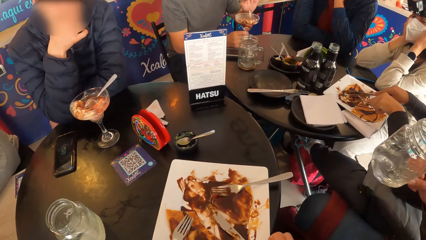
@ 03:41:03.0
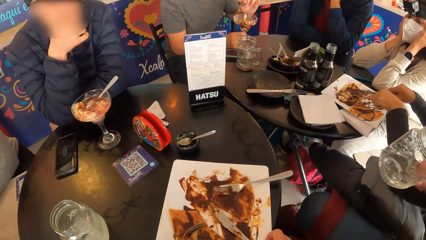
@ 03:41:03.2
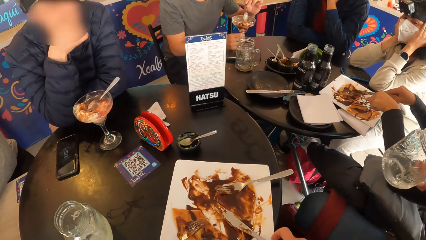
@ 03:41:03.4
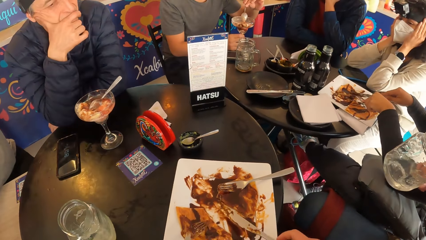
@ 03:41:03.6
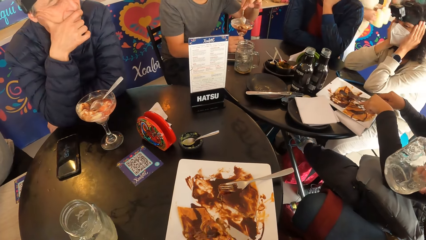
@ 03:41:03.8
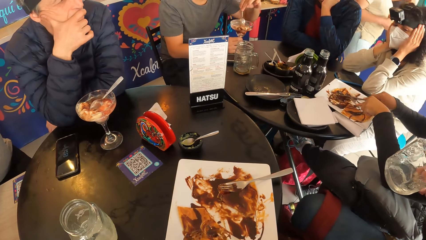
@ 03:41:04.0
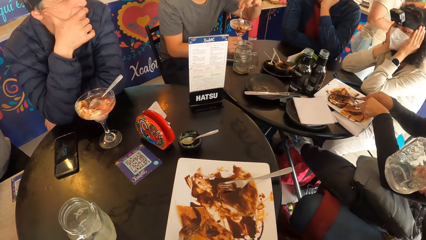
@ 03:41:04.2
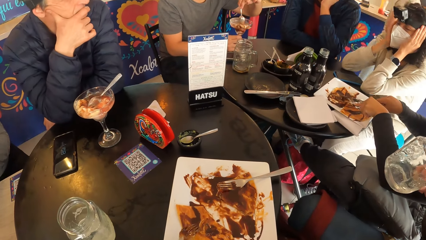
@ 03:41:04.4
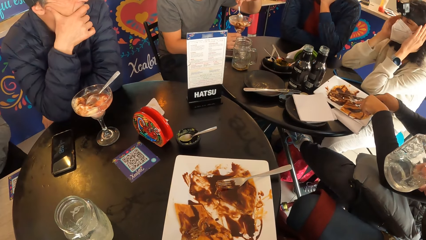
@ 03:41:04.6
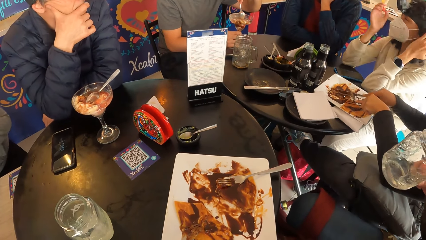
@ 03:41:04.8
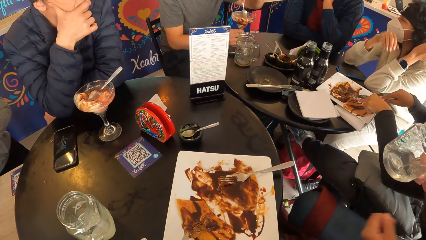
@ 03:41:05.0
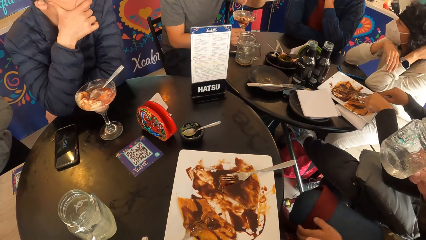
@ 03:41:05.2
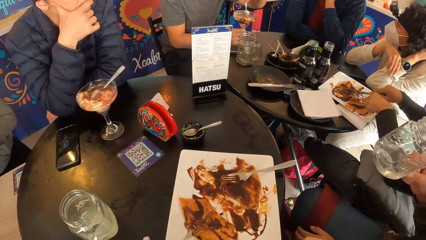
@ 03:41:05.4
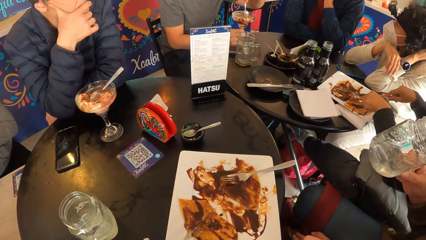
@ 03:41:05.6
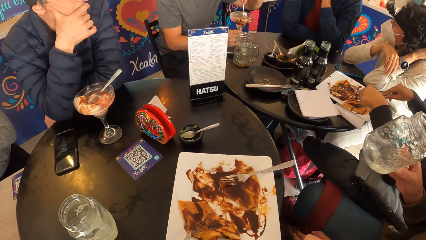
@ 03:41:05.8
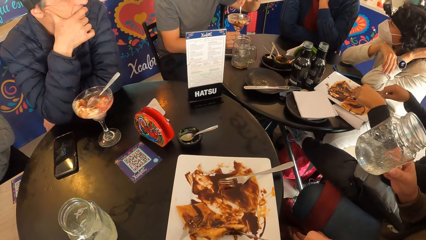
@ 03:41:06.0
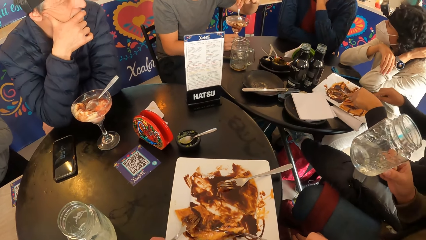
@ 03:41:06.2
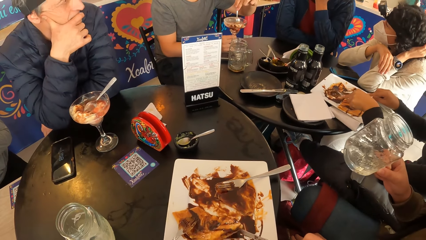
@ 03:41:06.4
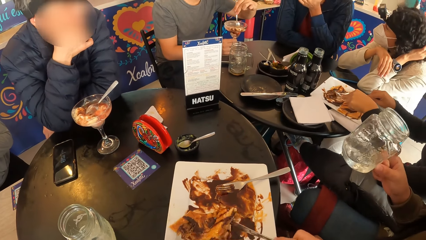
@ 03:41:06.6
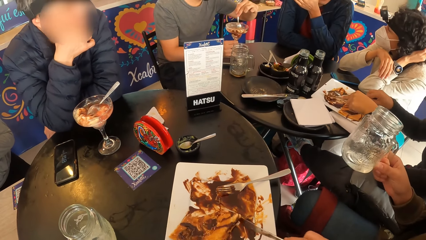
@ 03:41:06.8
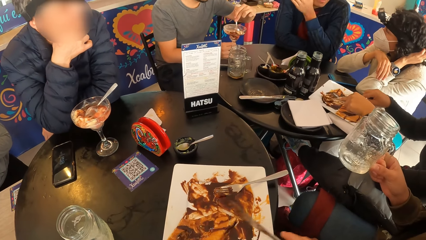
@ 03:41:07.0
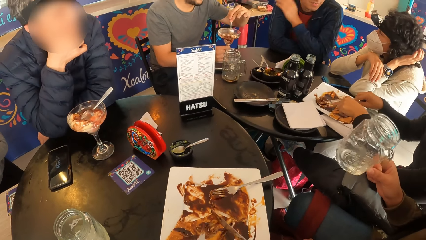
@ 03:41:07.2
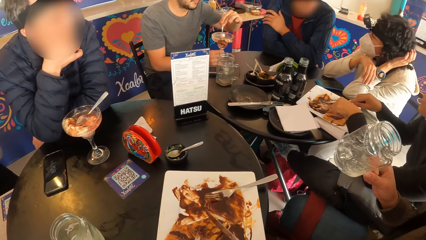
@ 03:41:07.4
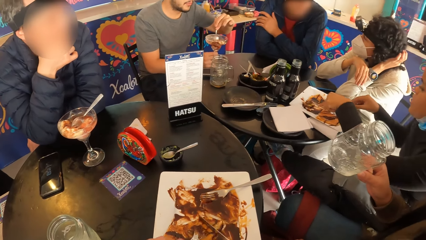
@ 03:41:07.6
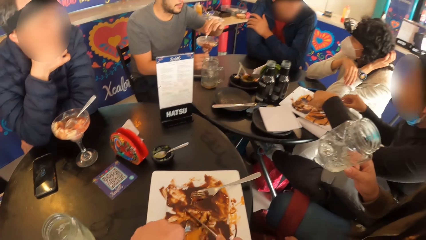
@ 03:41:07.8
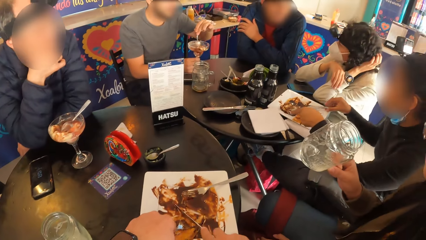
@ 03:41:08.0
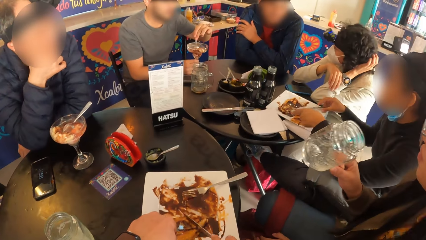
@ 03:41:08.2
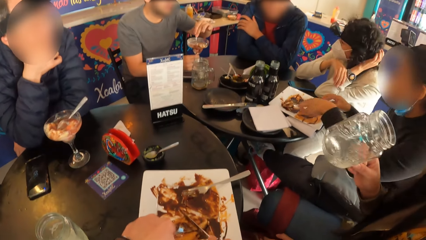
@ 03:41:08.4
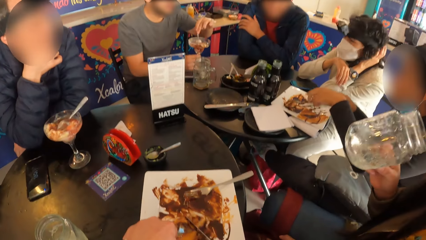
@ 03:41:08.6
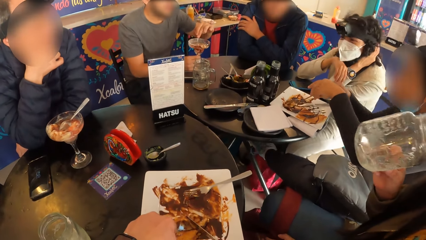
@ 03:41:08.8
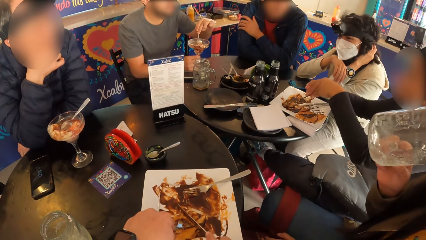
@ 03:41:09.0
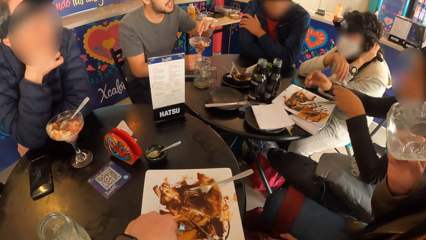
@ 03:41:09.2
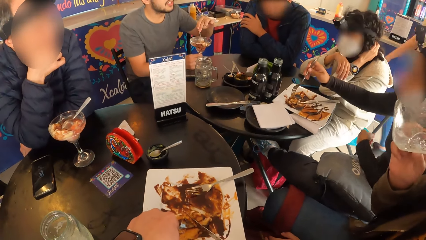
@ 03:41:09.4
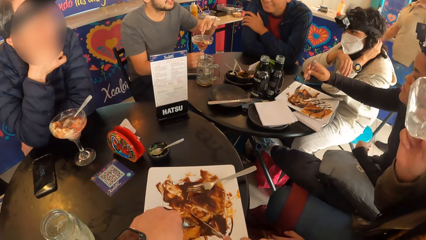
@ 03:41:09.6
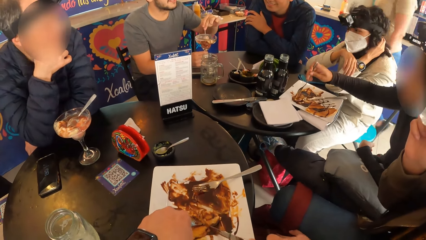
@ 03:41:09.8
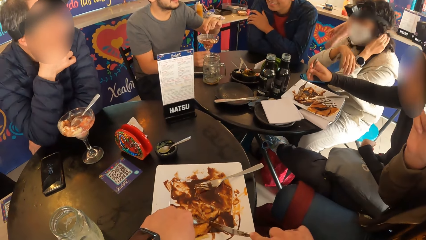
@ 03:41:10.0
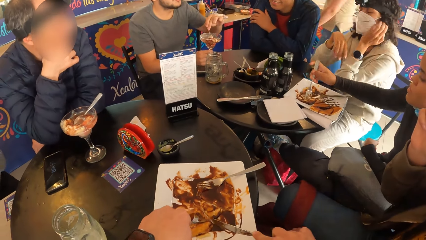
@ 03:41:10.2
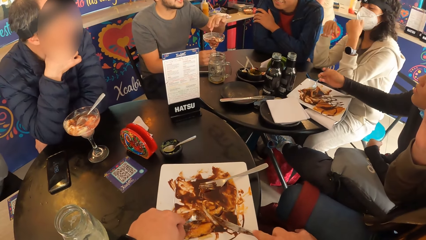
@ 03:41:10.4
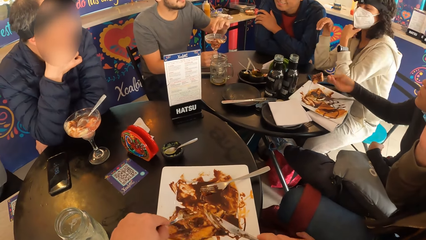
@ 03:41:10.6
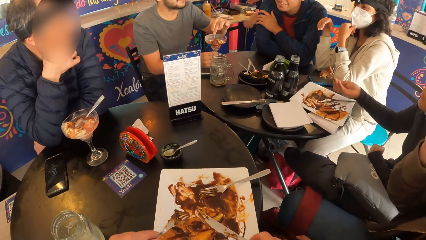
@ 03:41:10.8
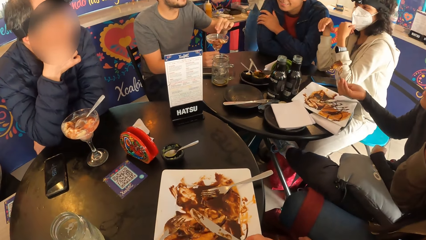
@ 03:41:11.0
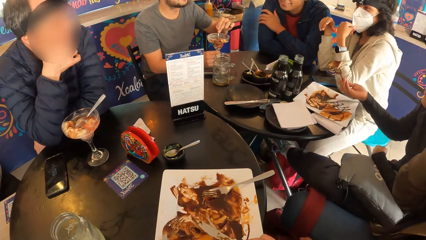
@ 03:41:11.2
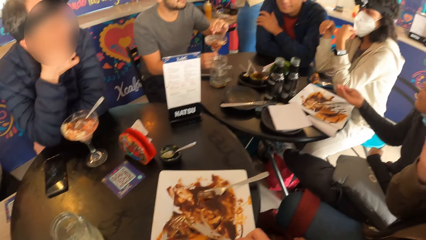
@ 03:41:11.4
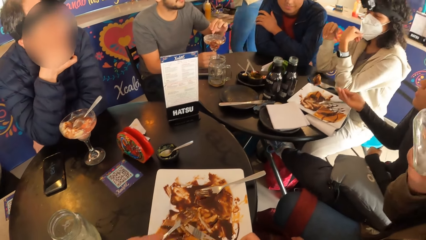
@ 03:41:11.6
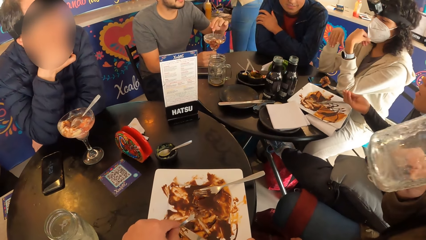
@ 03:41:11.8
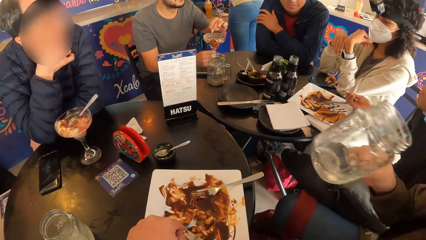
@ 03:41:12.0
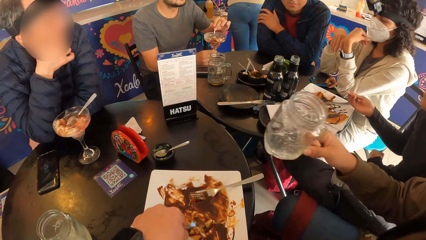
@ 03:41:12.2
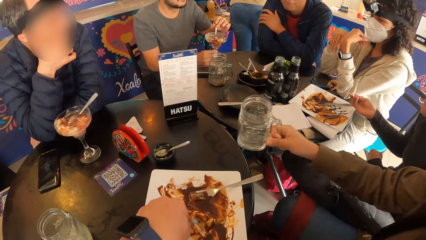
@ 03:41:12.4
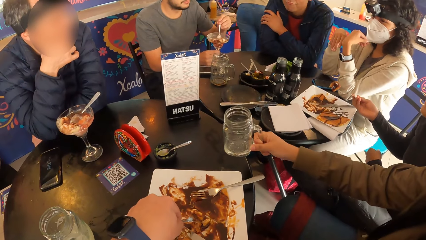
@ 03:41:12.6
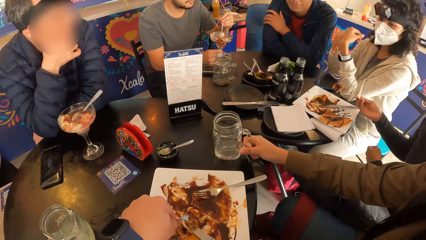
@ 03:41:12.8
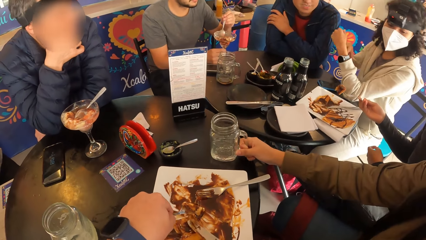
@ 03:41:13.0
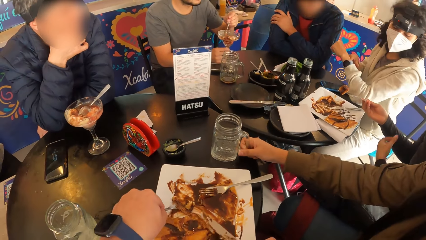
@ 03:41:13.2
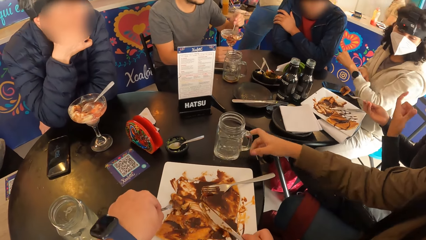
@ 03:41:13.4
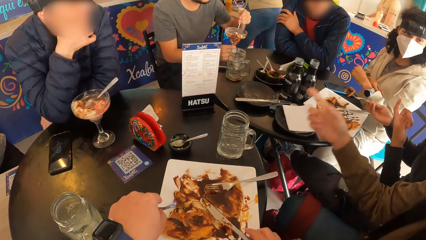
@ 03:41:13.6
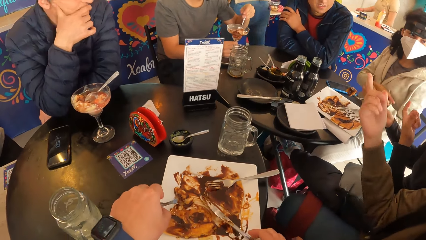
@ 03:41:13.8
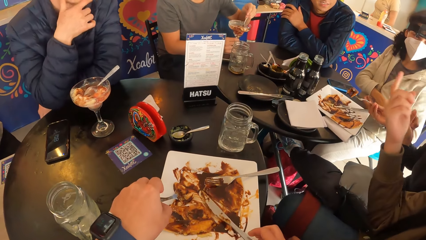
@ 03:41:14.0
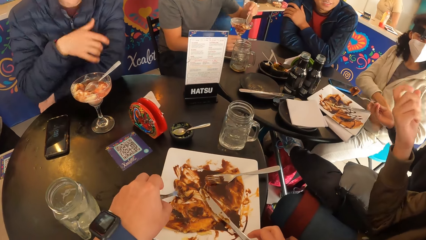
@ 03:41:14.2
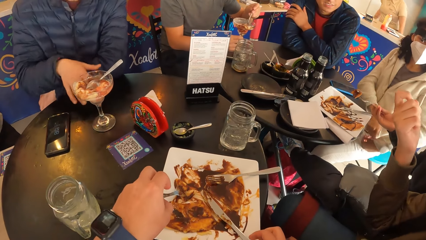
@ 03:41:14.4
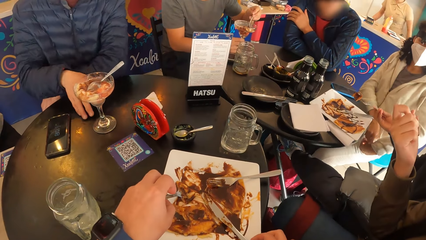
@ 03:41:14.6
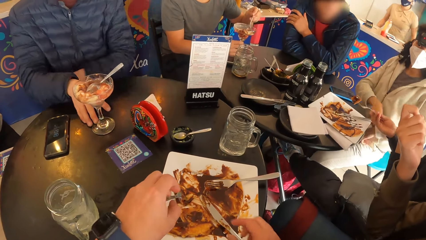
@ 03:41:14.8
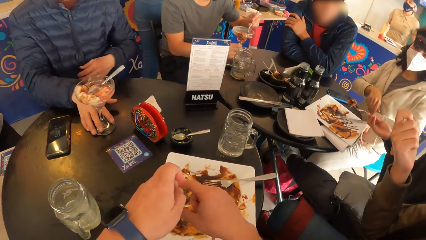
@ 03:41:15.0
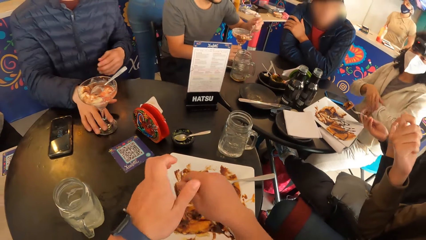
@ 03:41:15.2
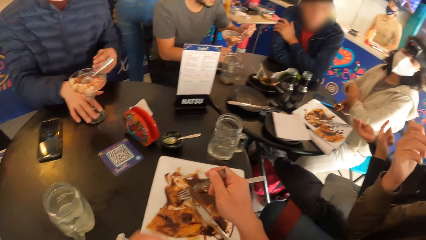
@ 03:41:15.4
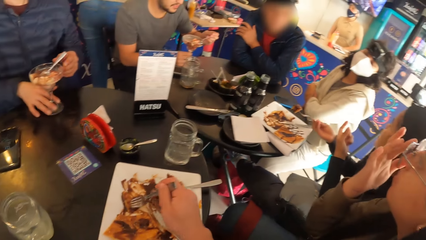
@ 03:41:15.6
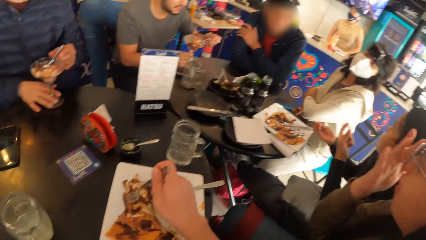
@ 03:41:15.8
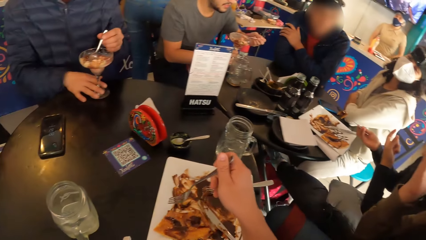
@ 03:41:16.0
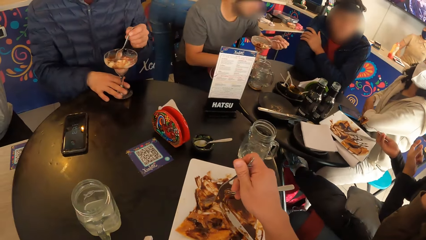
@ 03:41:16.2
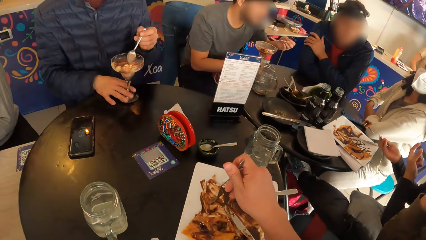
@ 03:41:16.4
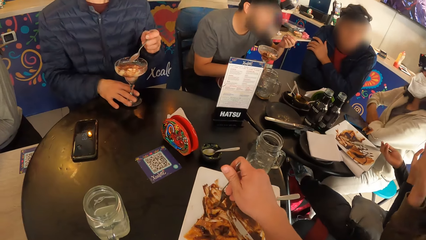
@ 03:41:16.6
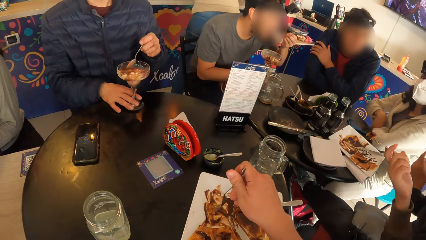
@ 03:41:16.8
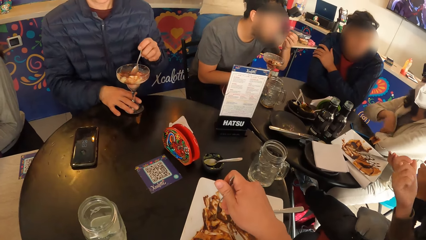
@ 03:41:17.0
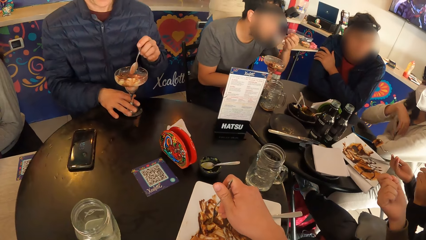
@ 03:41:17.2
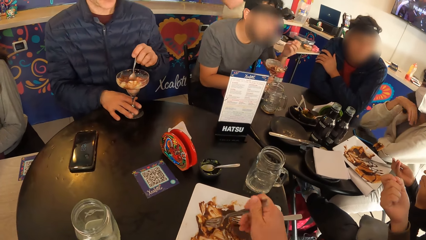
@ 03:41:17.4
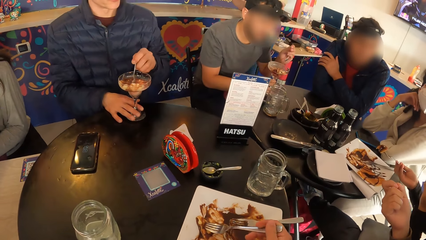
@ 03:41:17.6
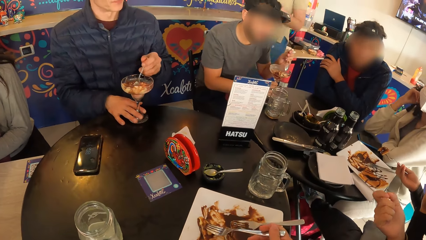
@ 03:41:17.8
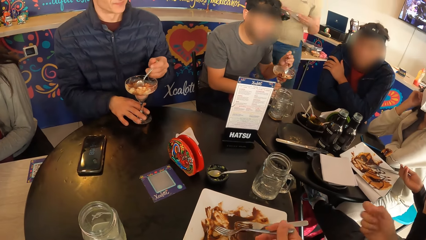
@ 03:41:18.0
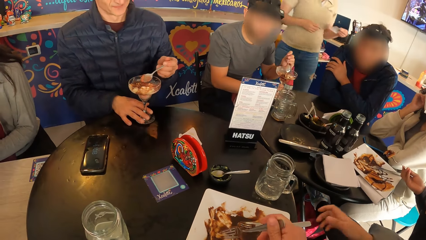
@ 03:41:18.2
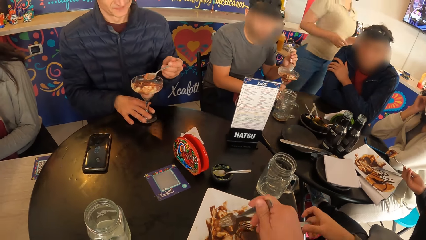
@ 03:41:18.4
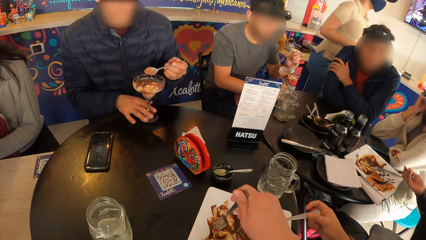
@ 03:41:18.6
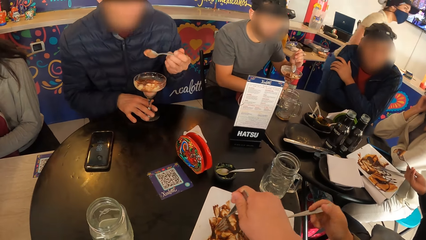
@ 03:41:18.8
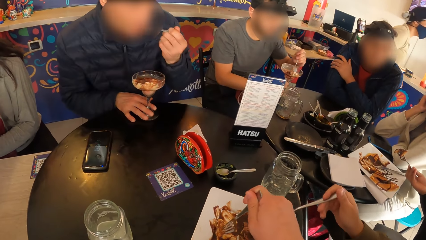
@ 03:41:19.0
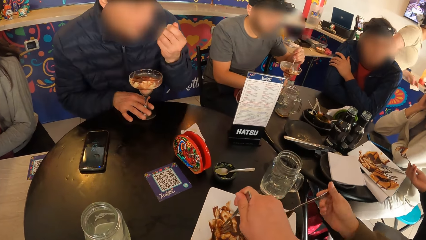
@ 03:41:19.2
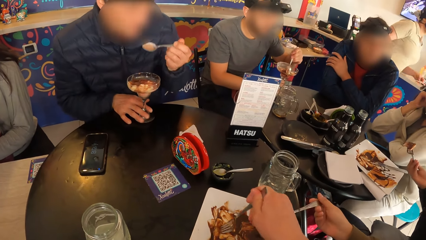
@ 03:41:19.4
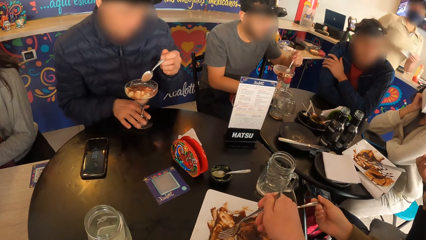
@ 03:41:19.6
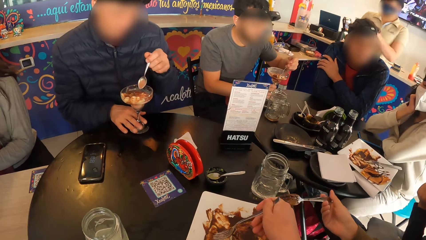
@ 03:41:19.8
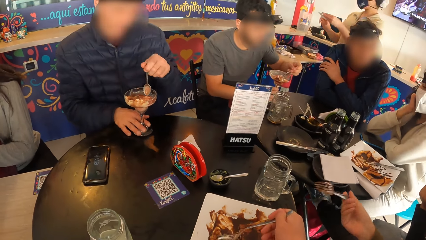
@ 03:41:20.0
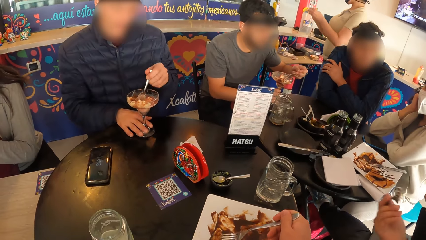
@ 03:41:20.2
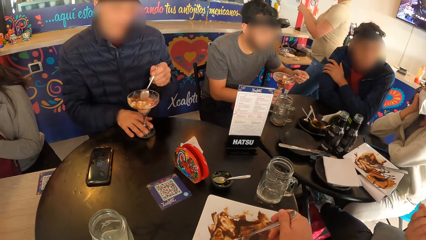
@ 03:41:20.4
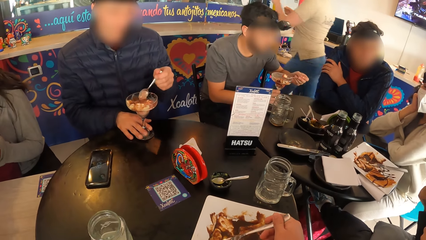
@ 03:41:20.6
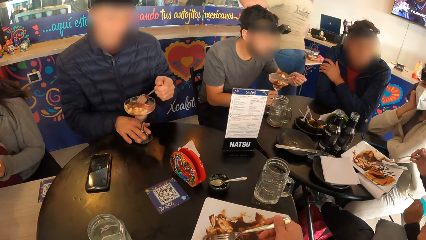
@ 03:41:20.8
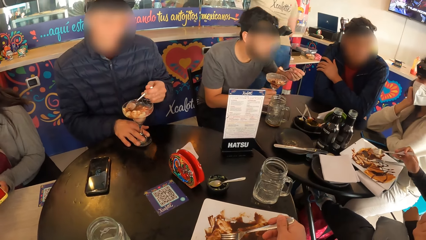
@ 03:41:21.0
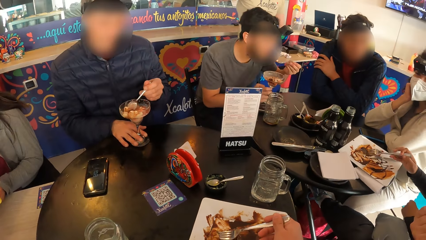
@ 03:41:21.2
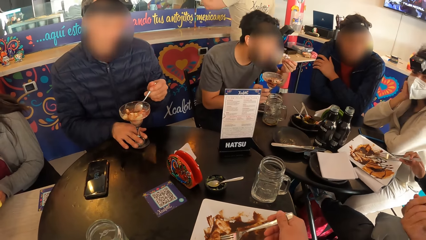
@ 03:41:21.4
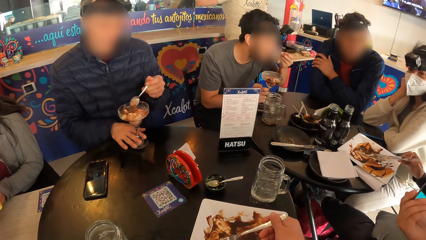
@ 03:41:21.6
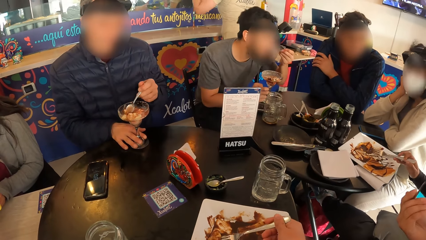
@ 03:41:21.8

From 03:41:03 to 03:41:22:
The camera wearer picks a knife on the plate. He slices the waffles in the plate on the table with the knife in his right hand. A woman passes the fork in her left hand to her right. The woman picks the waffles from the plate with the fork in her right hand. Another woman adjusts a nose mask on her face with her left hand. A third woman drops the glass of water on the table with her right hand. The camera wearer drops the knife in his right hand on the table. He passes the fork in his left hand to his right hand. A man pulls the glass of ice-cream on the table with his right hand. The camera wearer picks the waffles in the plate with the fork in his right hand. The third woman takes topping from the waffles with a fork in her right hand. The man takes the ice-cream with a spoon in his left hand.
